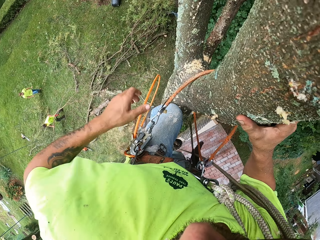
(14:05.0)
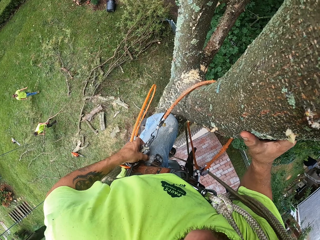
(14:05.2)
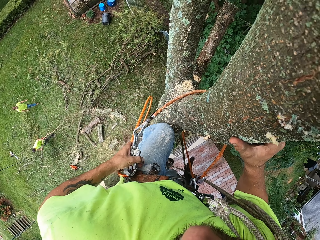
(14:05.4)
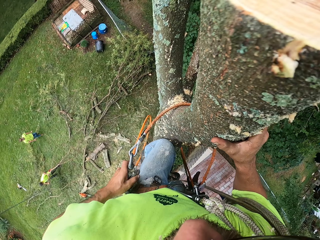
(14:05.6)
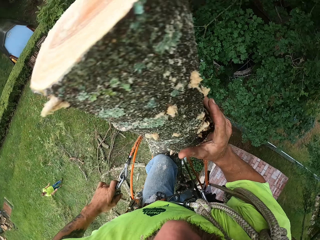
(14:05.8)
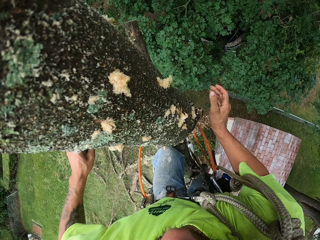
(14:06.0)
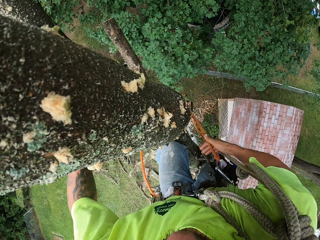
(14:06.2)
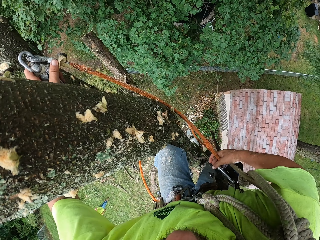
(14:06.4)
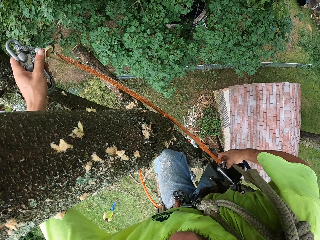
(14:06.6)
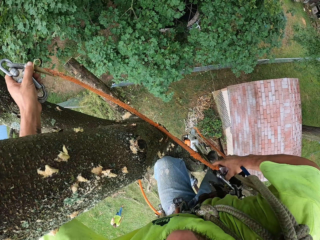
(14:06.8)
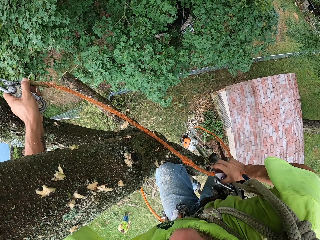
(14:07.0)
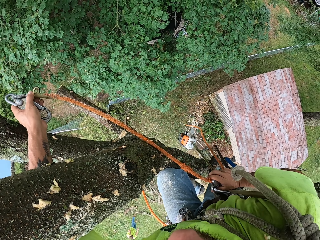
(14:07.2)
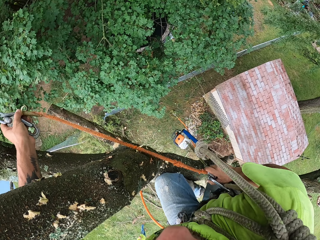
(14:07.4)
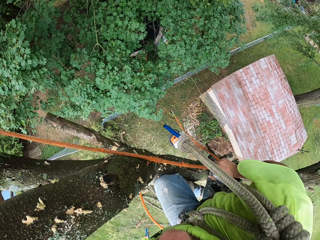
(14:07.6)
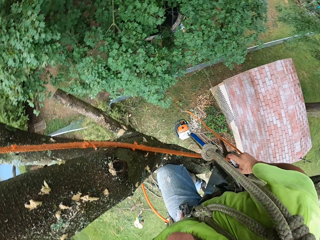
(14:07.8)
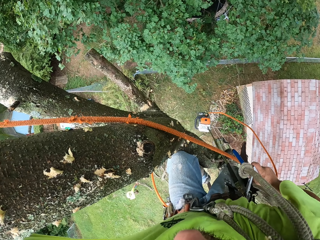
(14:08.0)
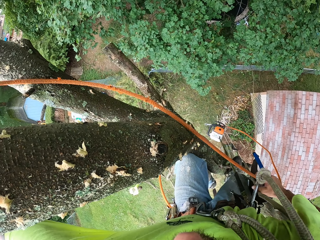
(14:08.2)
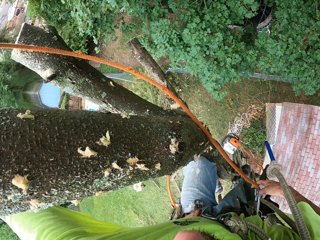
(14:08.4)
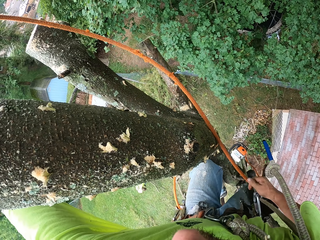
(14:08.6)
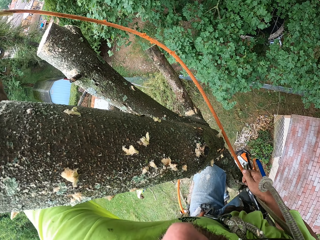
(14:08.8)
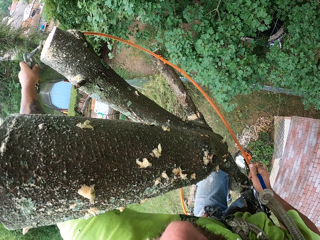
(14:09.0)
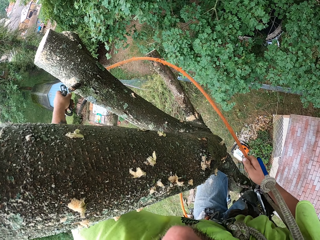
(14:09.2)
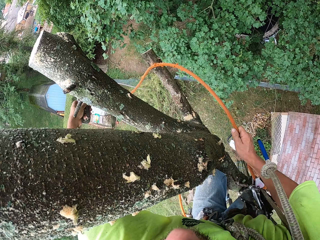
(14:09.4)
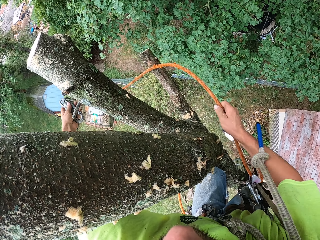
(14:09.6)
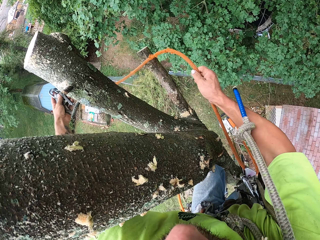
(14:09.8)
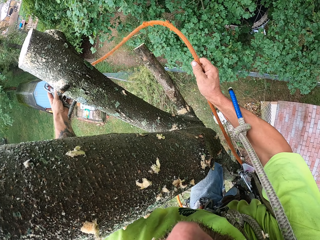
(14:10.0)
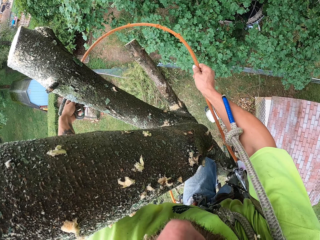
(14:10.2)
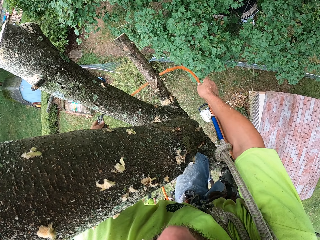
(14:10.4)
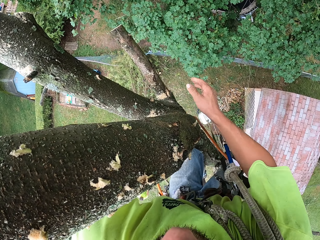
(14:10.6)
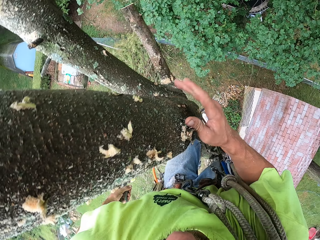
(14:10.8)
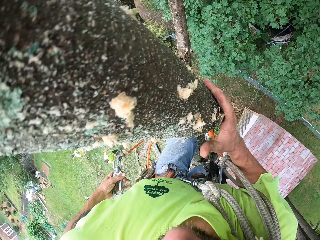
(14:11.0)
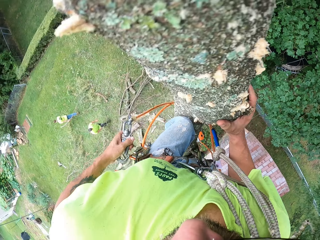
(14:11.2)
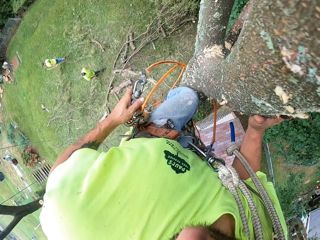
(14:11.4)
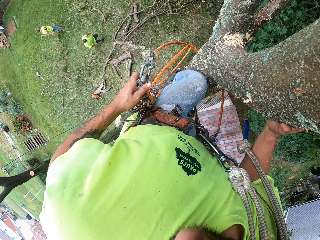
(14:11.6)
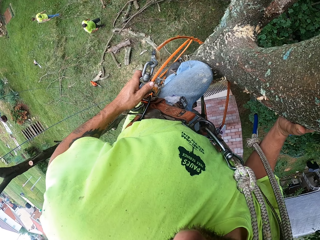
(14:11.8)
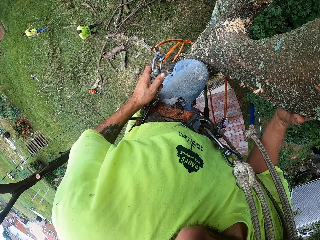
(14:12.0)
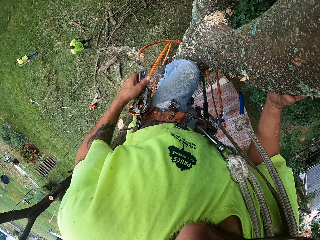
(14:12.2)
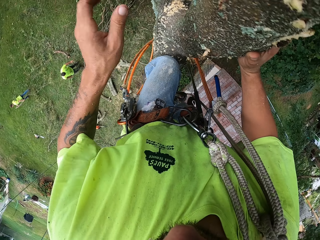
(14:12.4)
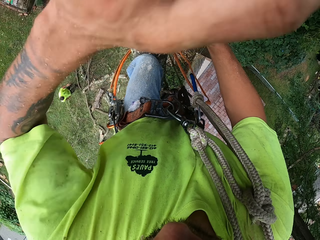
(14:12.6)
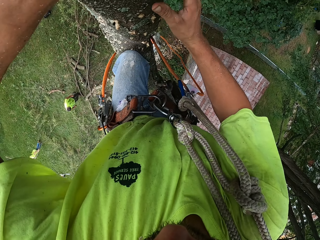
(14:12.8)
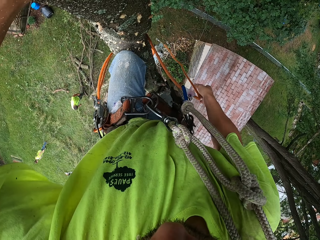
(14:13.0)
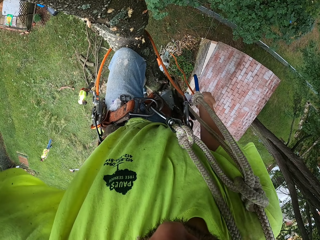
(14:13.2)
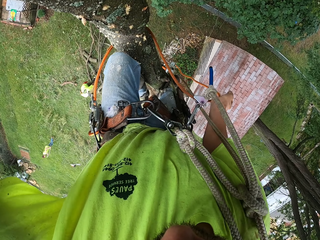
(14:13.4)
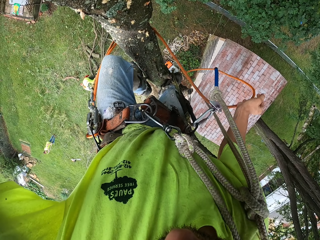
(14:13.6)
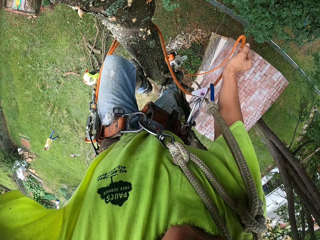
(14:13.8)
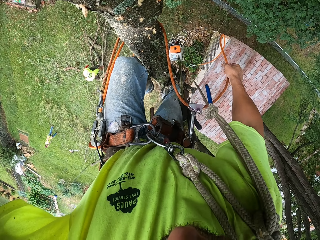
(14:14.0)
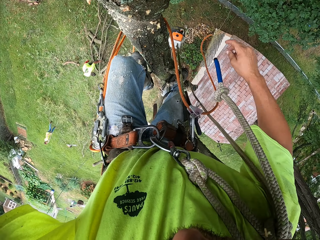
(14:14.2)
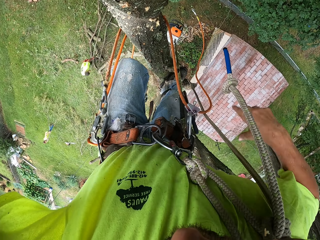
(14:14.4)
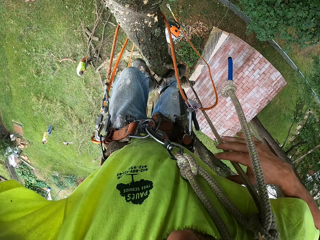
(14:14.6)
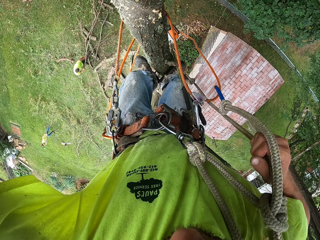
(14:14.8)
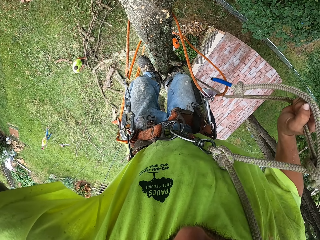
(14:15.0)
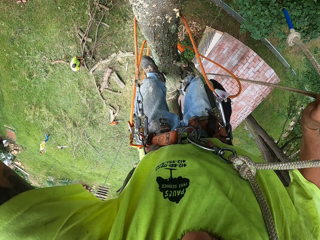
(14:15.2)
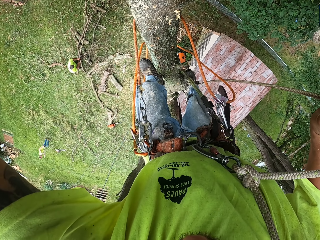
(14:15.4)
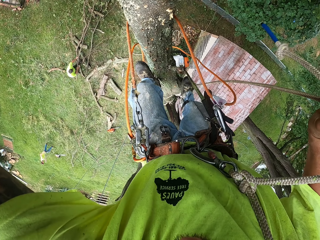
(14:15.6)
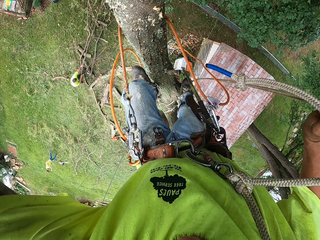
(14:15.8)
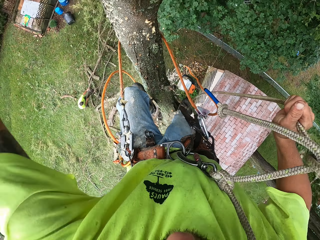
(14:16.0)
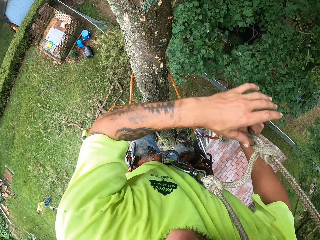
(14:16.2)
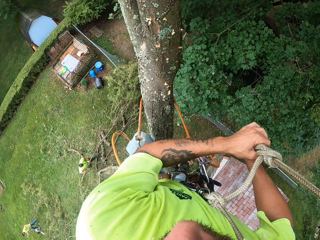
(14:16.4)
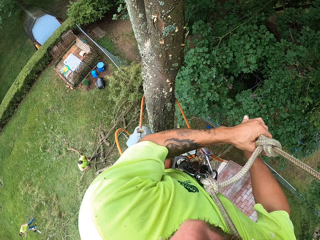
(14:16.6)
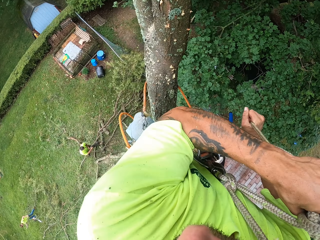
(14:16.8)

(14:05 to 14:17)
The first man picks up the tree branch from the ground with his hands. The other man picks up the tree branch from the ground with his hands.

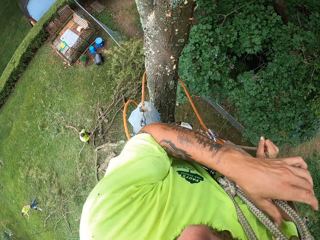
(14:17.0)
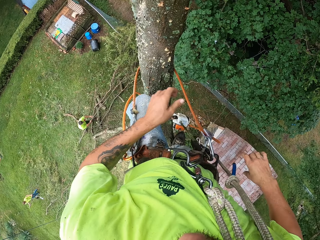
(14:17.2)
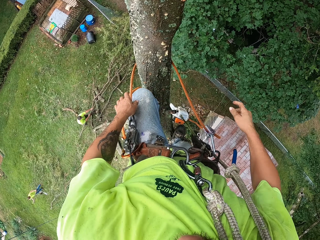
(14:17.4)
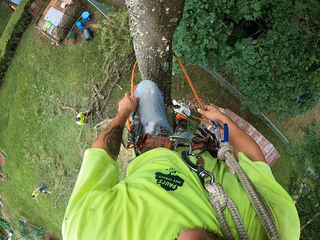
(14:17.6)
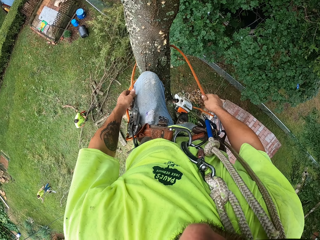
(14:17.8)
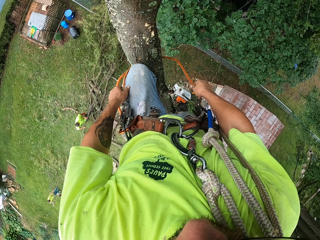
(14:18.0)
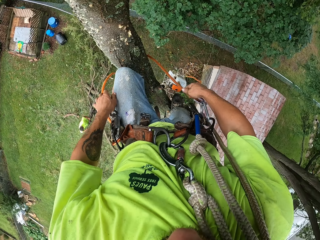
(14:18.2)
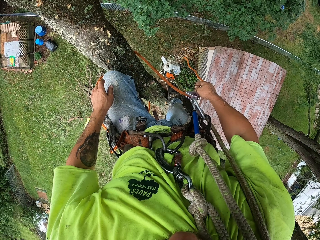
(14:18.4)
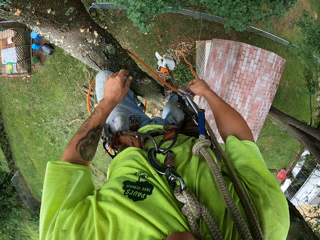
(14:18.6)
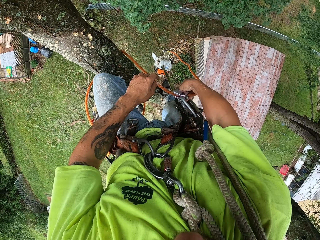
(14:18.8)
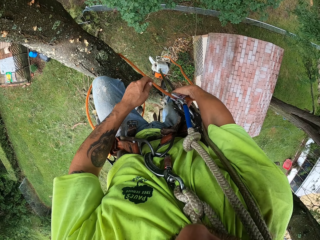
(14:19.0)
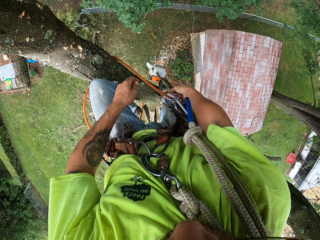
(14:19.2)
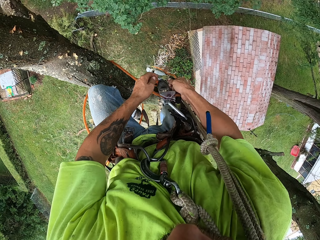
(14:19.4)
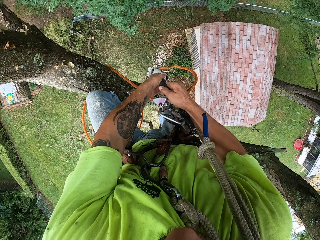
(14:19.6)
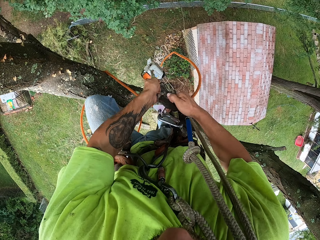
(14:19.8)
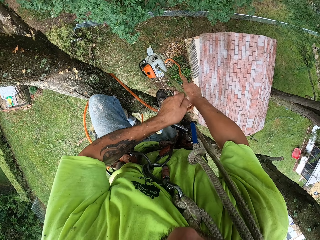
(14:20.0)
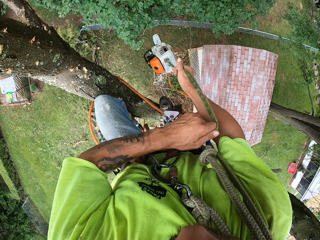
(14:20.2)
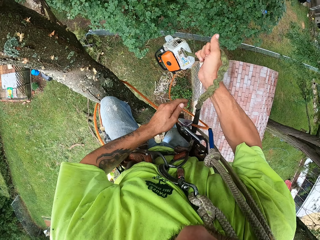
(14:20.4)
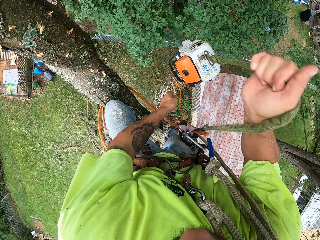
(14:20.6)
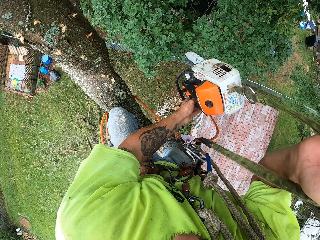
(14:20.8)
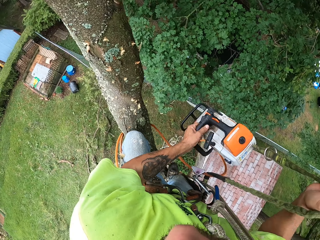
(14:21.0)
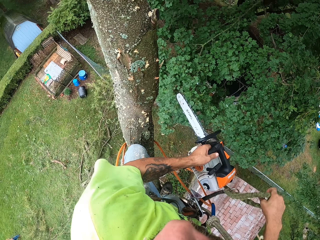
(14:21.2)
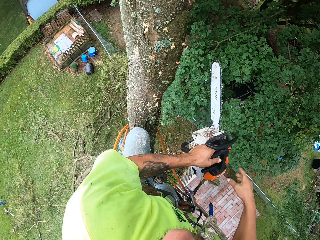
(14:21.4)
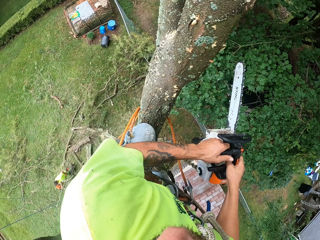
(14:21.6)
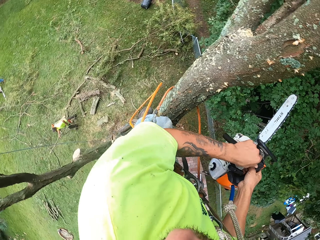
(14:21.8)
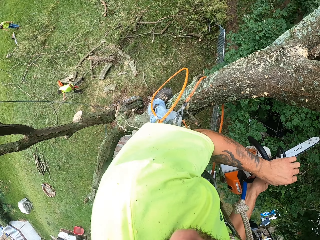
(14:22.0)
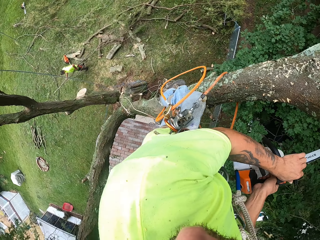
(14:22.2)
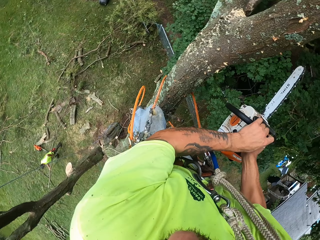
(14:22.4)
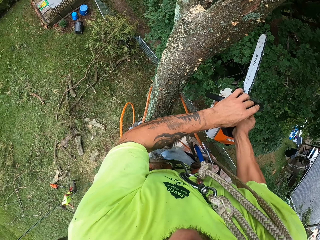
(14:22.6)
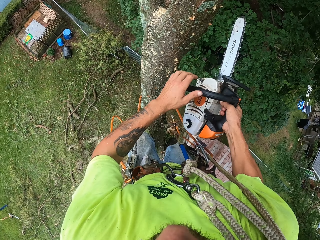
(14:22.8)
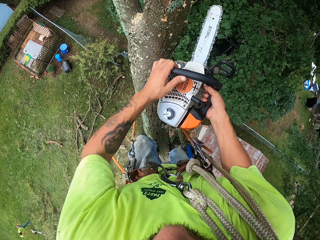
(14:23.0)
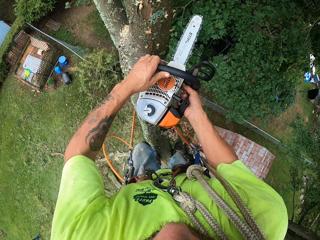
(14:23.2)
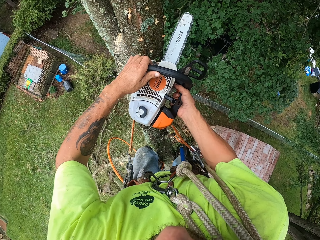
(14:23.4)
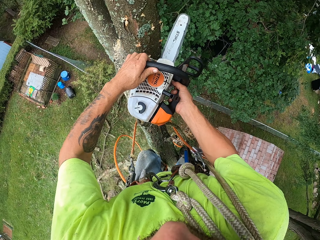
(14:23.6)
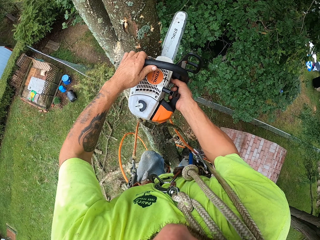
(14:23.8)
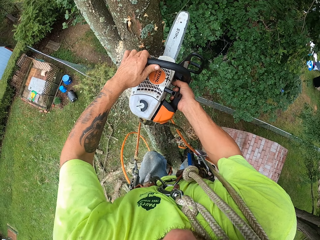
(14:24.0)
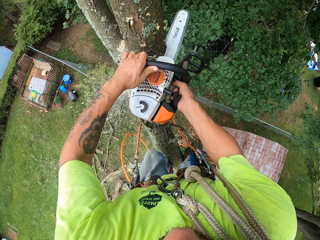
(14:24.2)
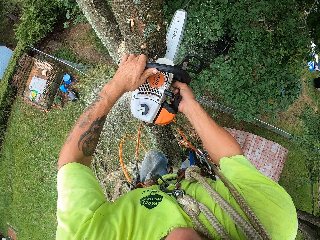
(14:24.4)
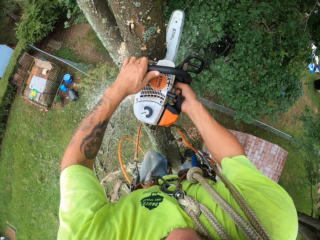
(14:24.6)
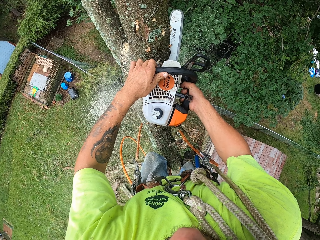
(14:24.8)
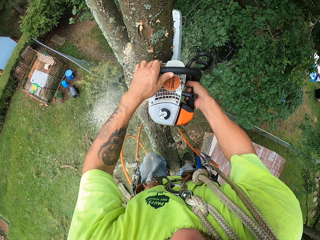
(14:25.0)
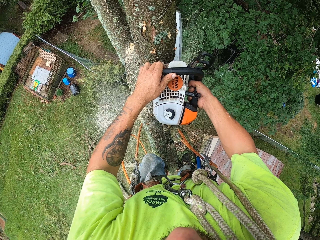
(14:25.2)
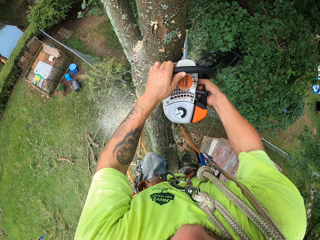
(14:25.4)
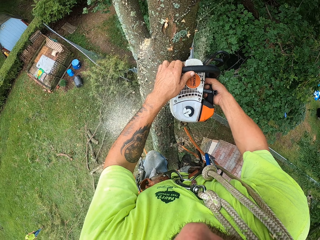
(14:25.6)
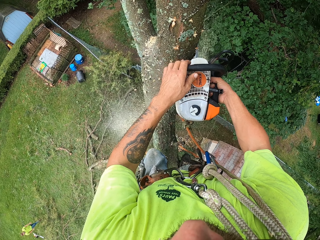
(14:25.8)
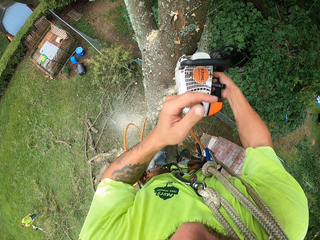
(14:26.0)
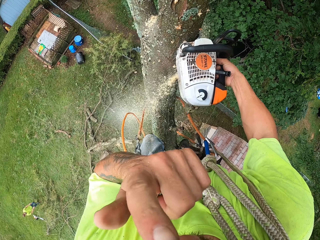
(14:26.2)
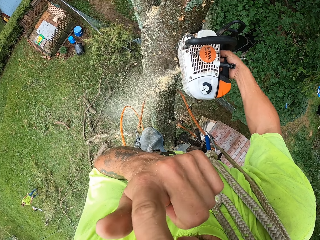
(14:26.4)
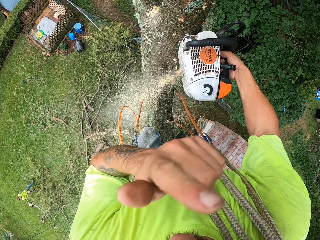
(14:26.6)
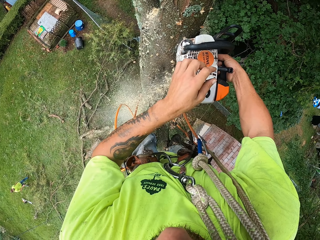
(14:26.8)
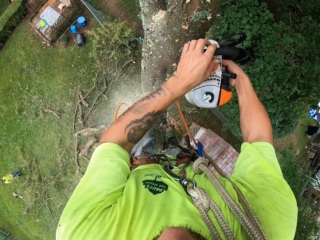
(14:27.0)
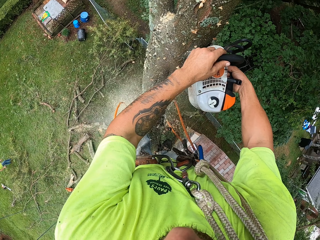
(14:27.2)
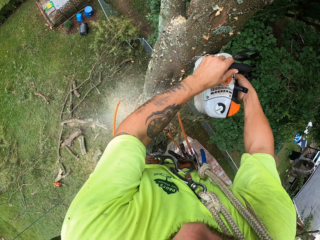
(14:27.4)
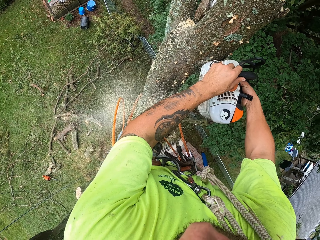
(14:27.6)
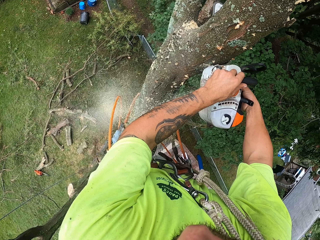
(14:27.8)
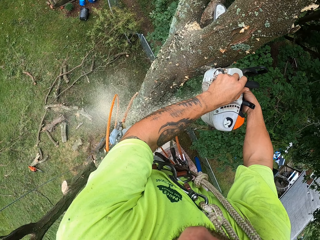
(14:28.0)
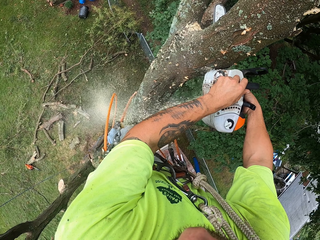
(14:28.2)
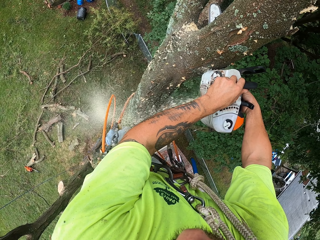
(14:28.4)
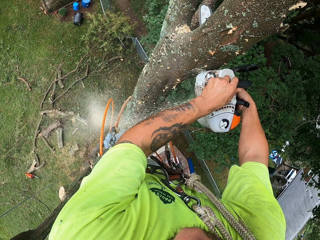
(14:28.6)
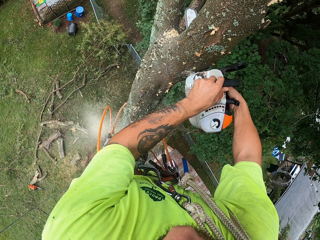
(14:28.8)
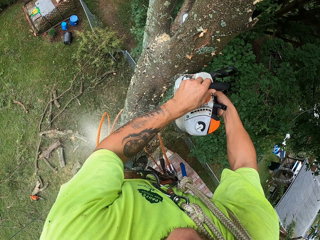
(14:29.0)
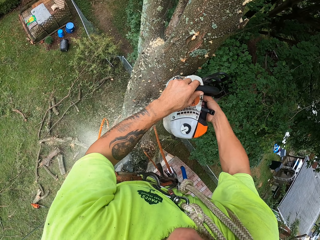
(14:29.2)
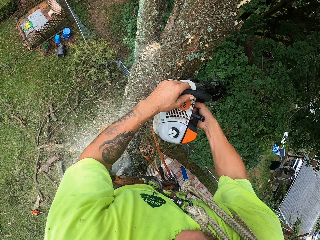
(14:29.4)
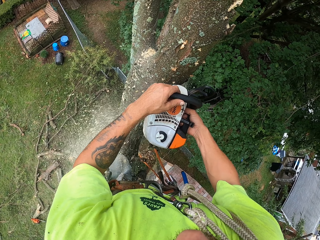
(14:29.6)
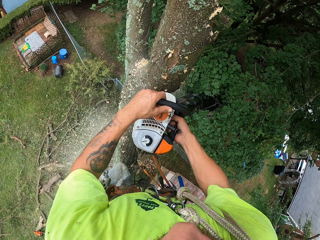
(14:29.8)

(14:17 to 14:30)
The camera wearer drags up the rope of the chainsaw with his hands. He holds the chainsaw with his left hand. He pulls the saw from the ground. He turns on the chainsaw with his left hand. He cuts down the chunk of the tree with the chainsaw in his hands. He touches the nose with the left hand.
